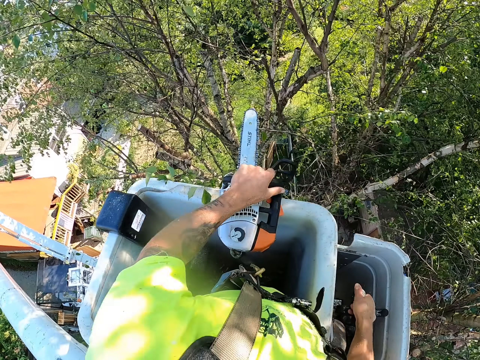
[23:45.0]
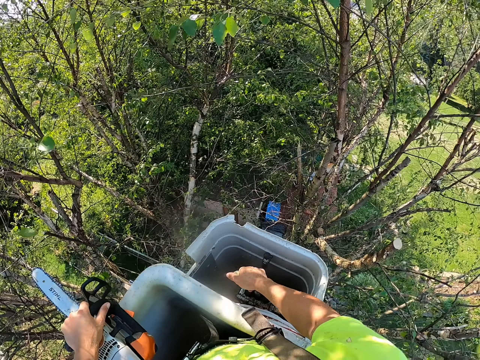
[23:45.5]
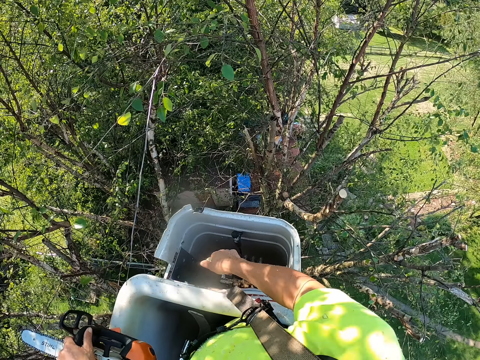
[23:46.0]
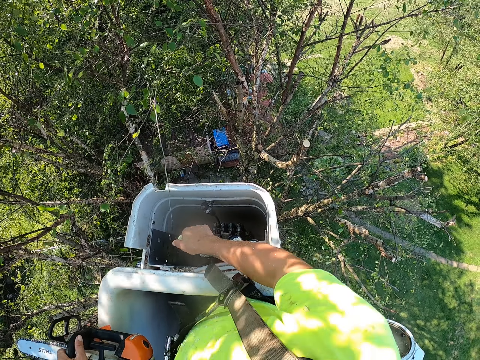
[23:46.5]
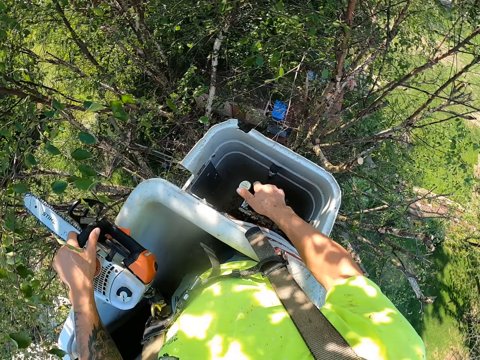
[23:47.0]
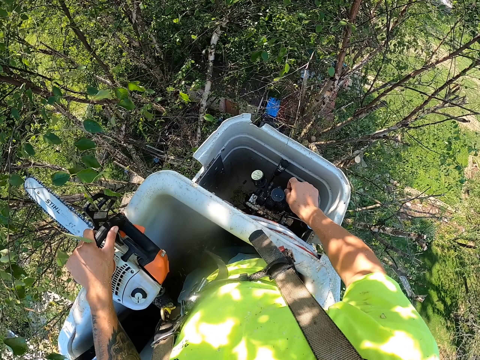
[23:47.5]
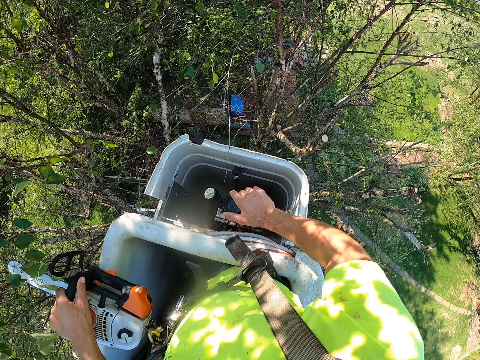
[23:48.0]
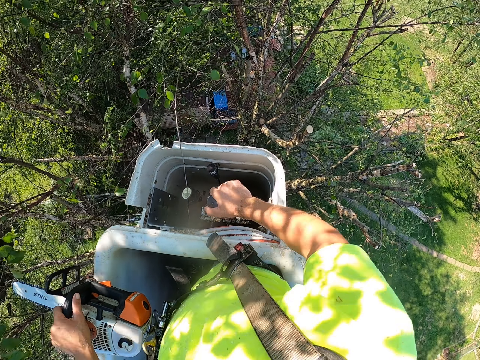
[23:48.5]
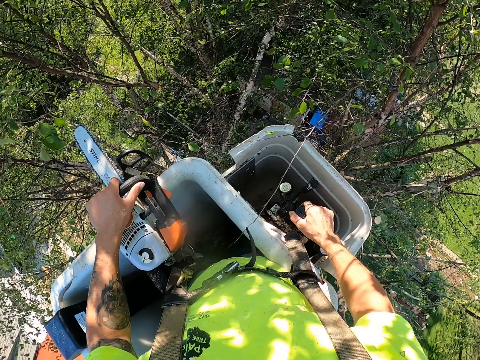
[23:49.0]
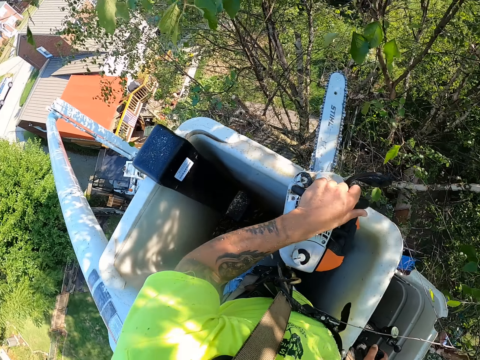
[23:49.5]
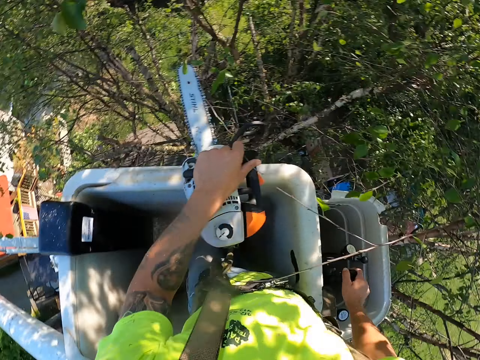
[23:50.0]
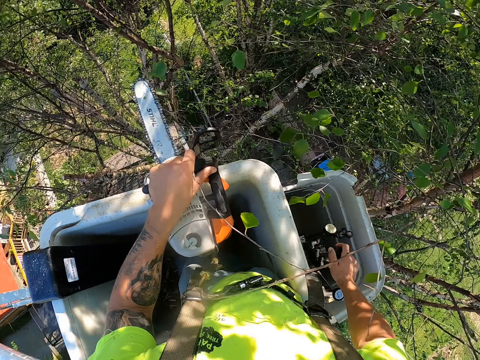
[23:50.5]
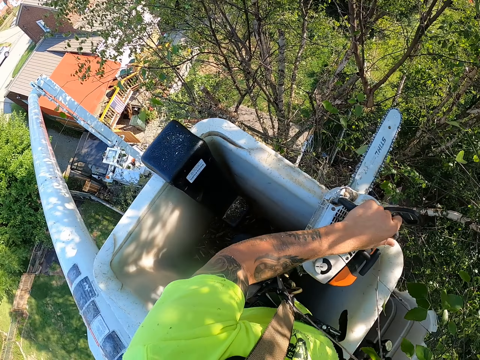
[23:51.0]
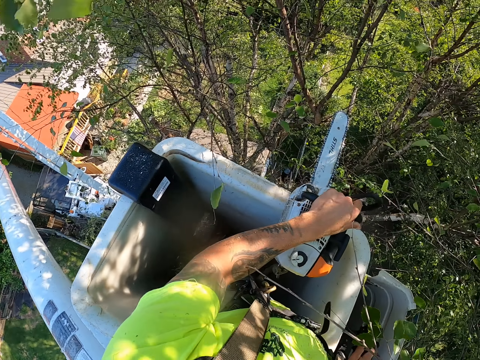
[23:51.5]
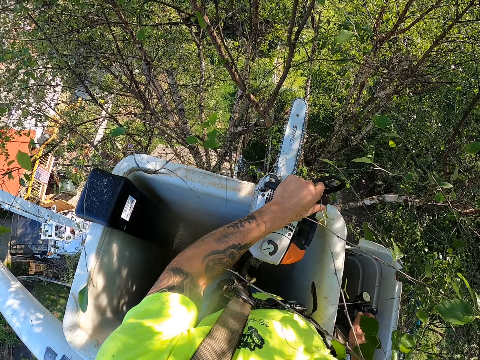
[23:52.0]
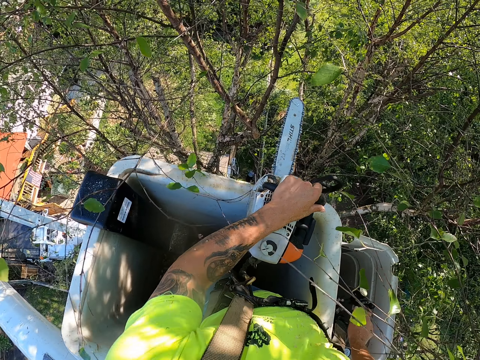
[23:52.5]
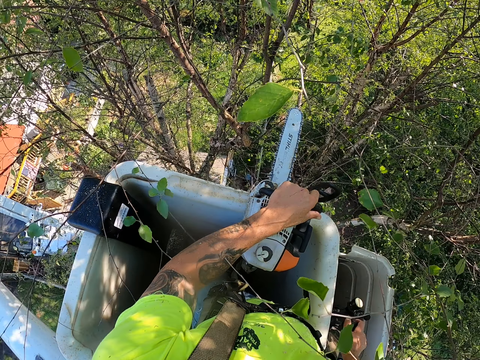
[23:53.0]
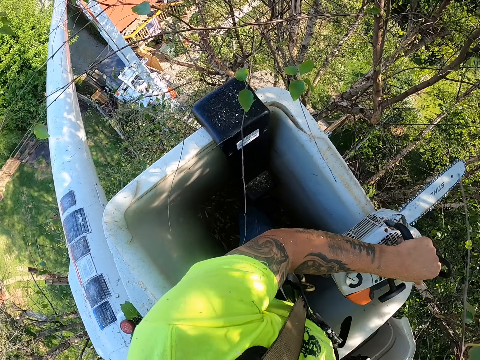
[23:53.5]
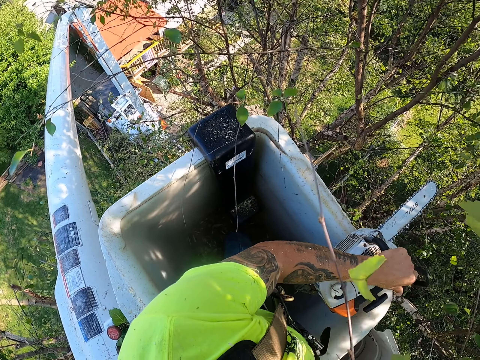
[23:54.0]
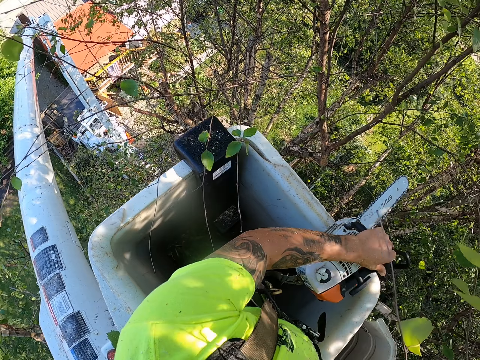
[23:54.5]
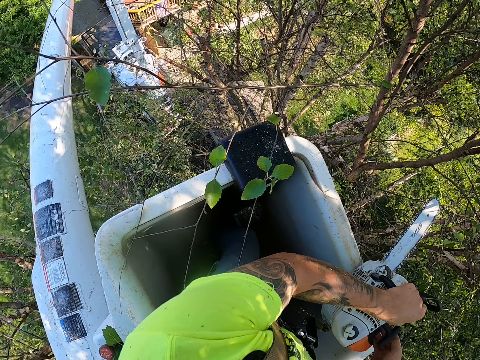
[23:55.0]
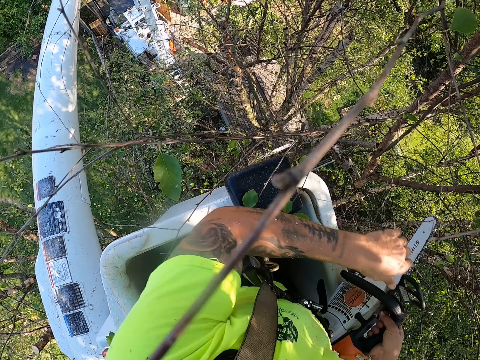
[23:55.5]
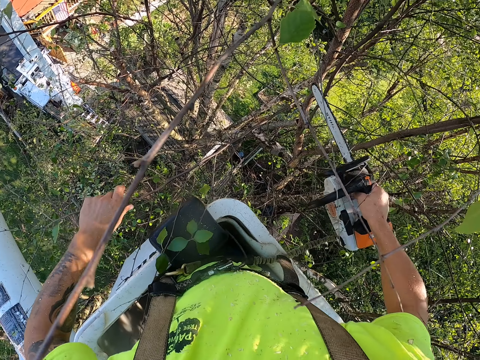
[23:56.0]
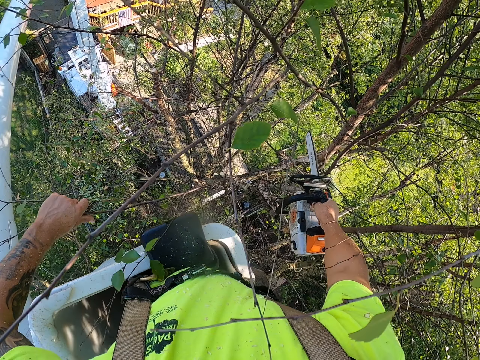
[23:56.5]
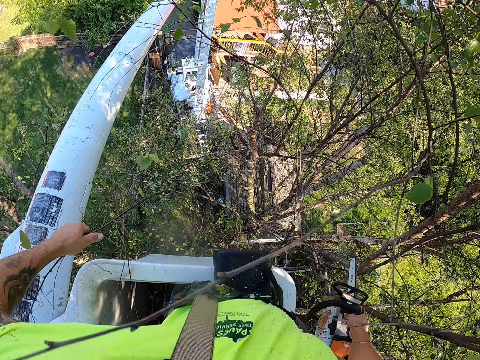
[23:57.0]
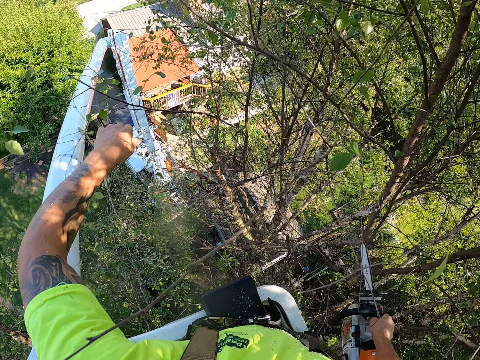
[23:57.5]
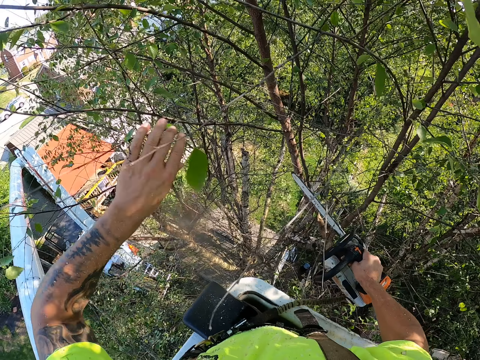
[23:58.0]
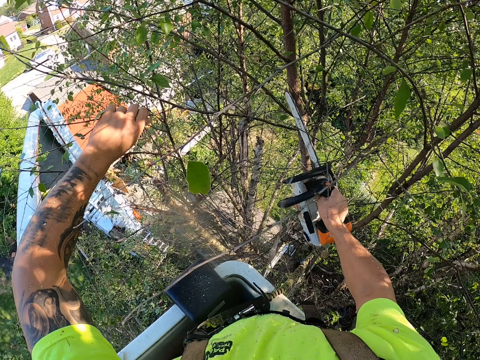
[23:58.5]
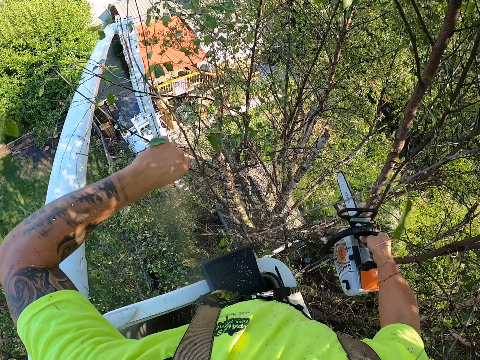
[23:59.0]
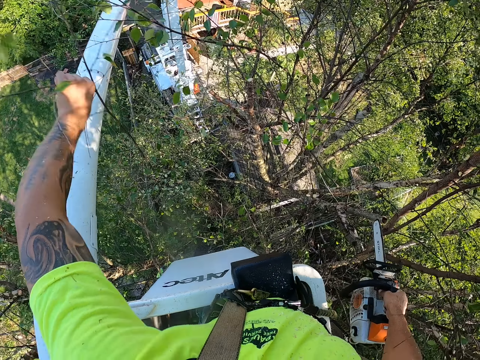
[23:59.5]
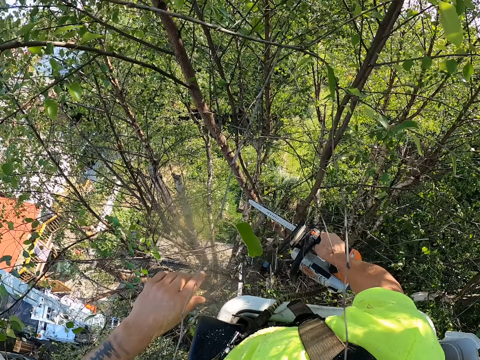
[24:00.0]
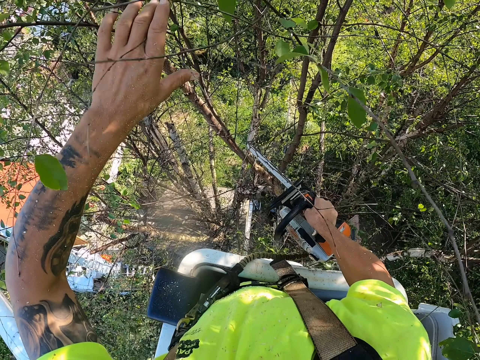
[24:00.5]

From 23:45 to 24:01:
The camera wearer adjusts the lifter machine. He adjusts the lifter machine again. He holds the chainsaw in both hands. He holds a twig of a tree with his left hand. He touches the tree branches. He cuts the twig from the tree with the chainsaw in his right hand. He throws the twig in his left hand towards the ground. He holds a twig of a tree with his left hand. He cuts the twig from the tree with the chainsaw in his right hand. He throws the twig in his left hand towards the ground.

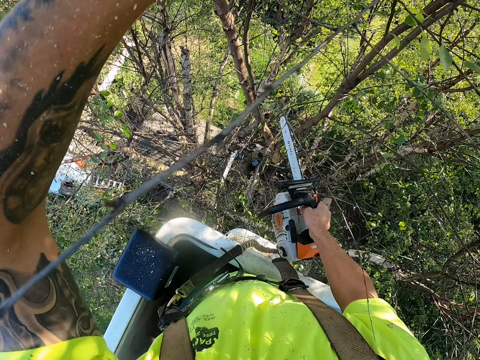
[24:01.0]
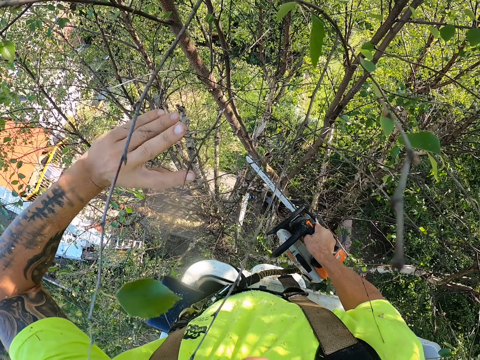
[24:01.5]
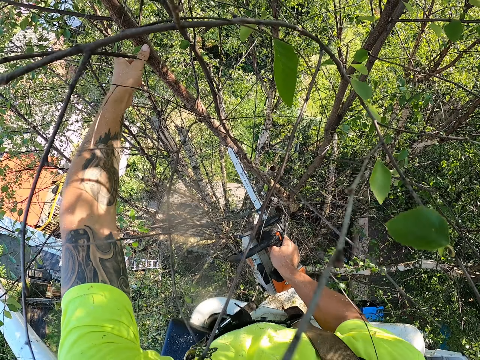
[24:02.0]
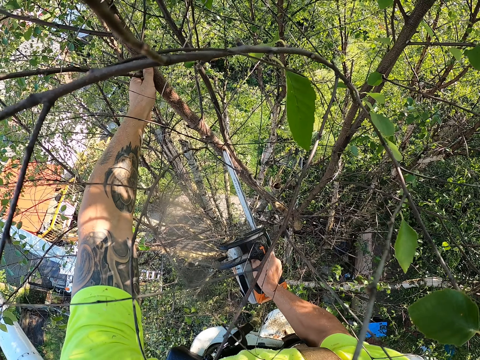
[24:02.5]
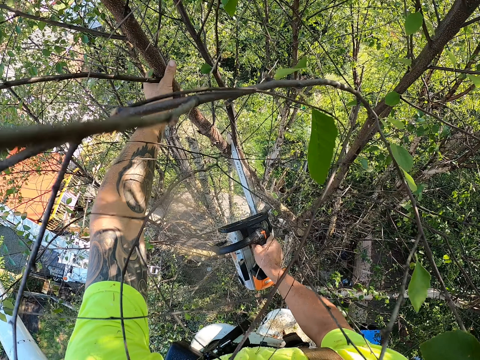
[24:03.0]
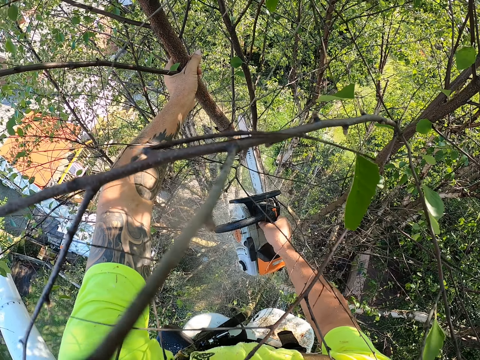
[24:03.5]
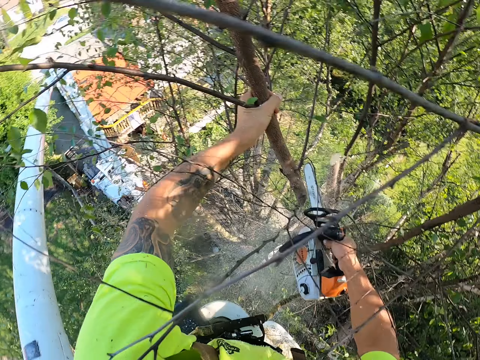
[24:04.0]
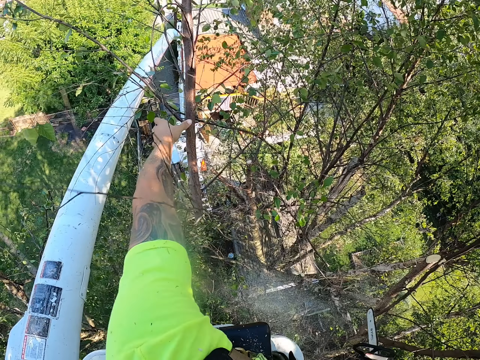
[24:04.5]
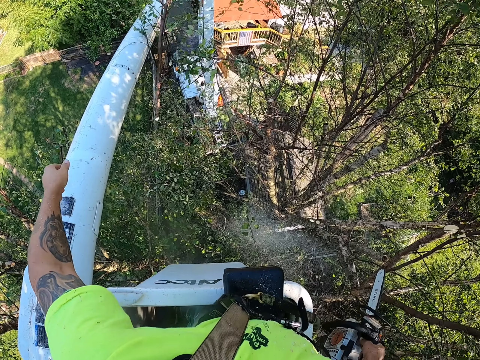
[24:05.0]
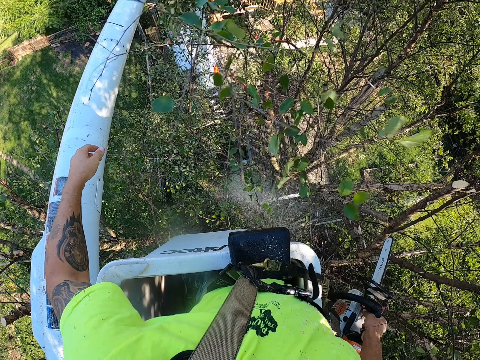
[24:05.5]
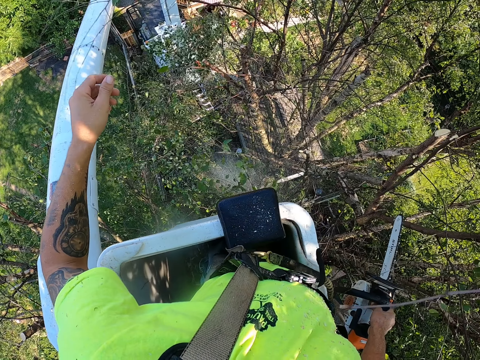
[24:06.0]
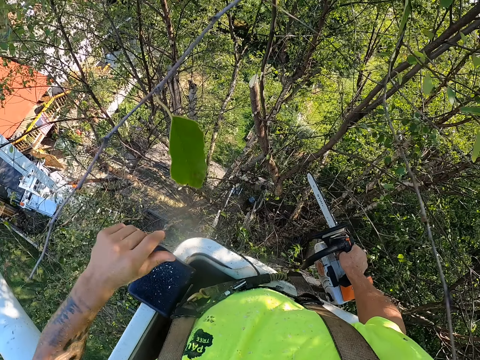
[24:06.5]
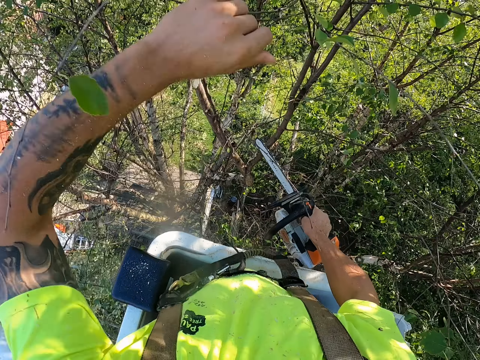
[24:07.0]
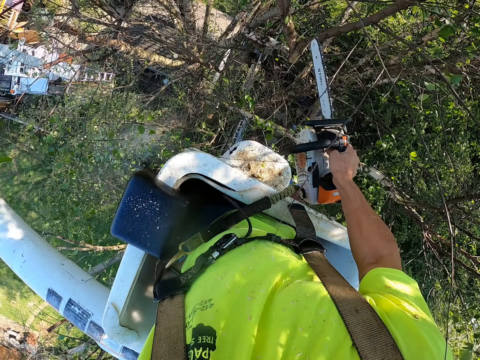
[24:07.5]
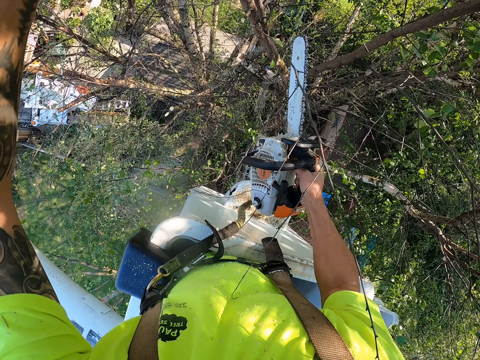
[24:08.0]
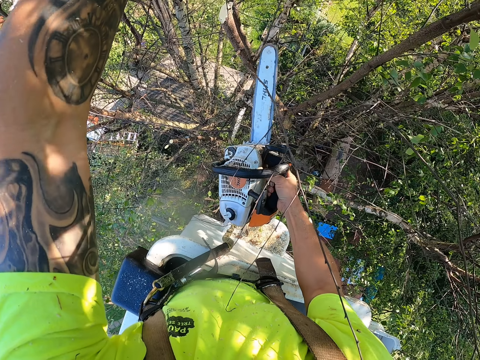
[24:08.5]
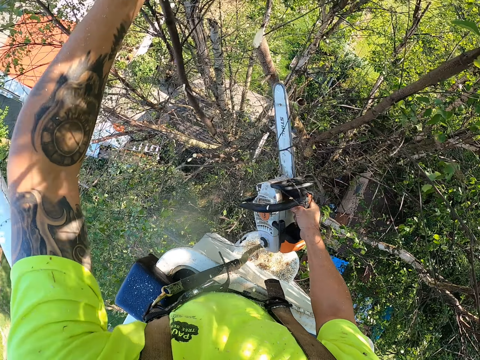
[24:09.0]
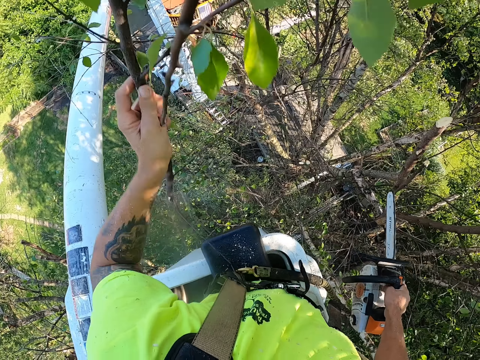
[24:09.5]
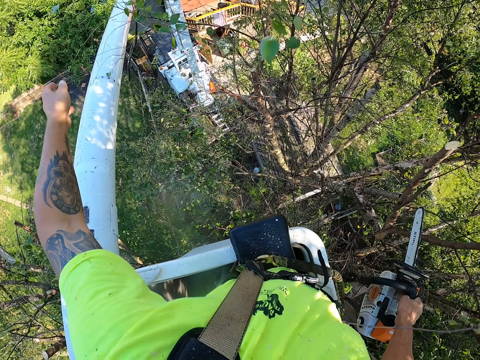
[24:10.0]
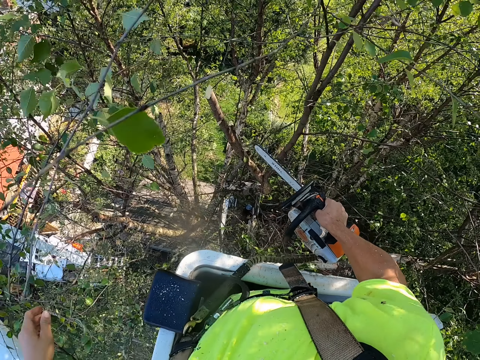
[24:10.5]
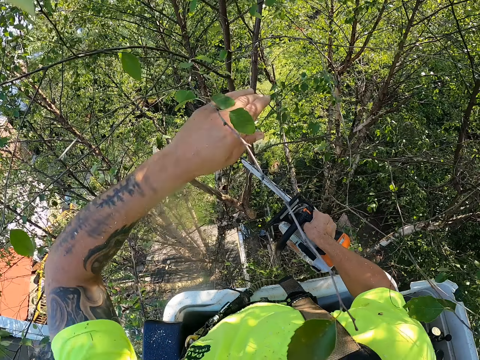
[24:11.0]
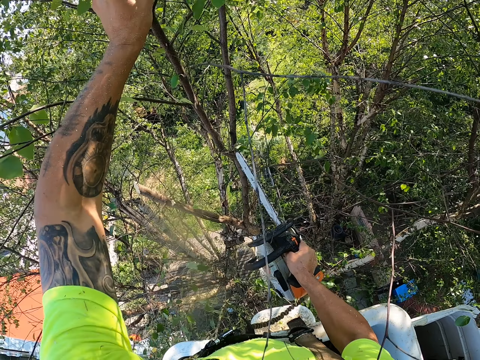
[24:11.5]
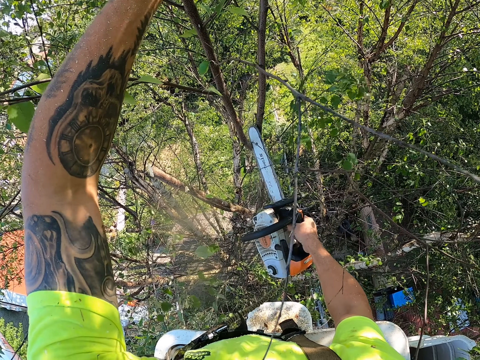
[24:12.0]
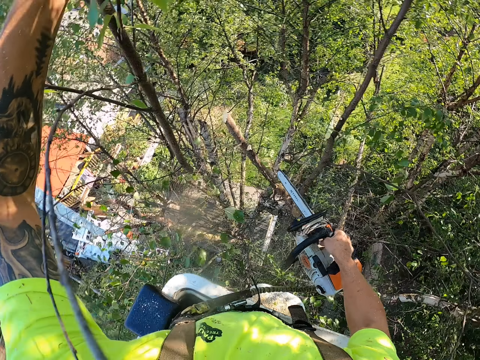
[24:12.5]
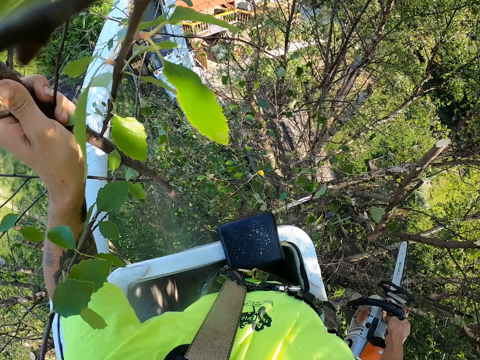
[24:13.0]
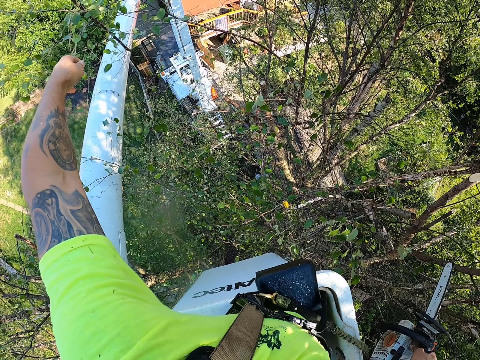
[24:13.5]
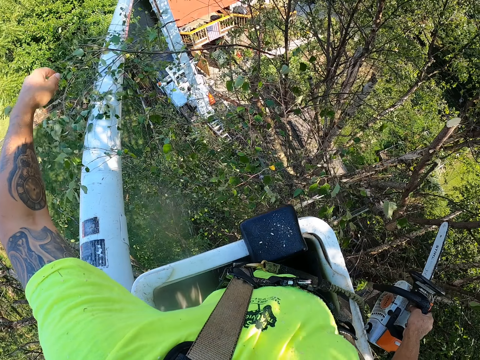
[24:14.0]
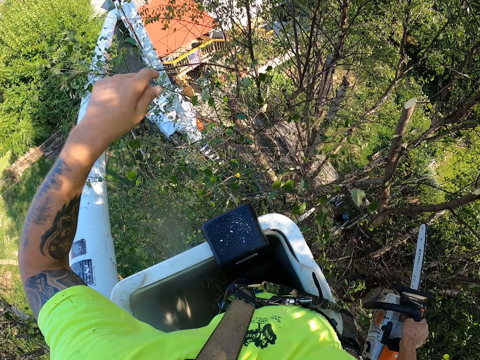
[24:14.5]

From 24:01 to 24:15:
The camera wearer touches some tree twigs with his left hand. He holds a branch of the tree with his left hand. He cuts the branch in his left hand from the tree with the chainsaw in his right hand. He touches the tree branch. He throws the branch in his left hand towards the ground. He moves a twig of the tree with his left hand. He cuts a branch from the tree with the chainsaw in his right hand. He holds the branch in his left hand. He throws the branch in his left hand towards the ground. He holds a branch of the tree with his left hand. He cuts the branch in his left hand from the tree with the chainsaw in his right hand. He touches the tree branch. He throws the branch in his left hand towards the ground.
